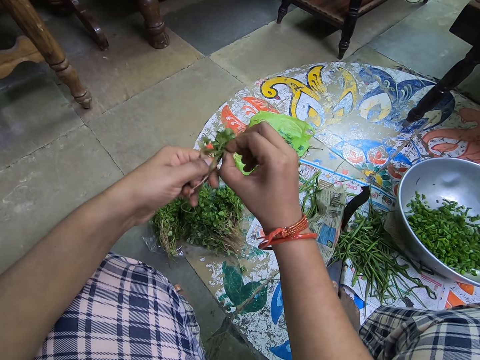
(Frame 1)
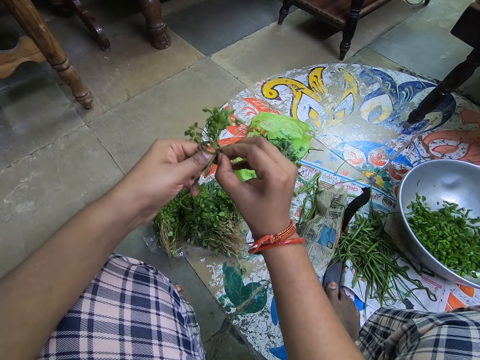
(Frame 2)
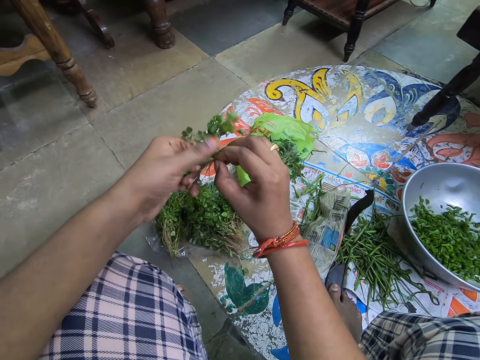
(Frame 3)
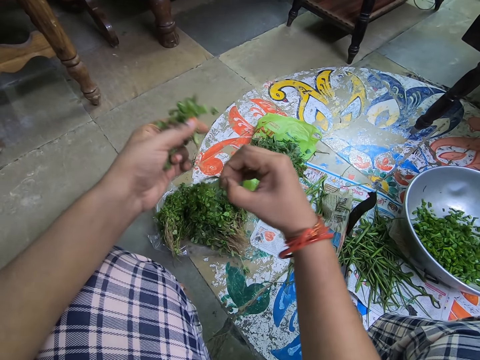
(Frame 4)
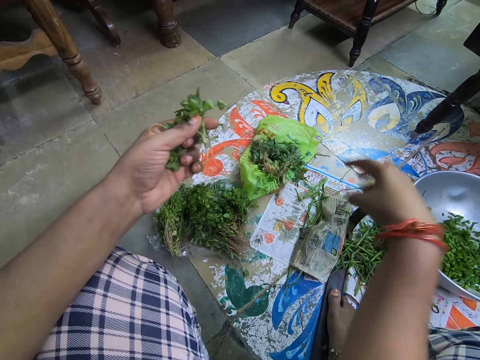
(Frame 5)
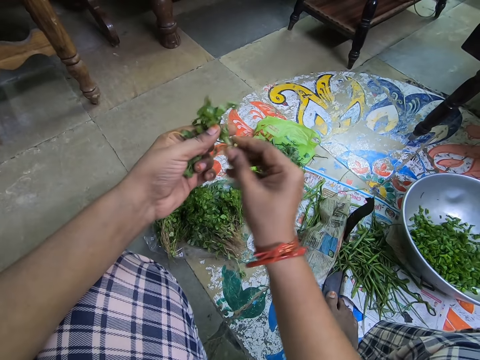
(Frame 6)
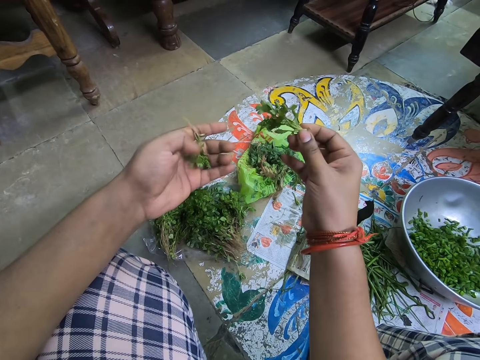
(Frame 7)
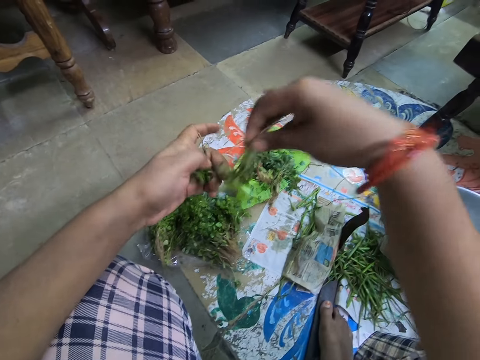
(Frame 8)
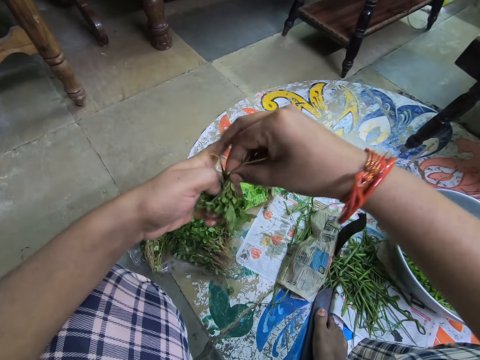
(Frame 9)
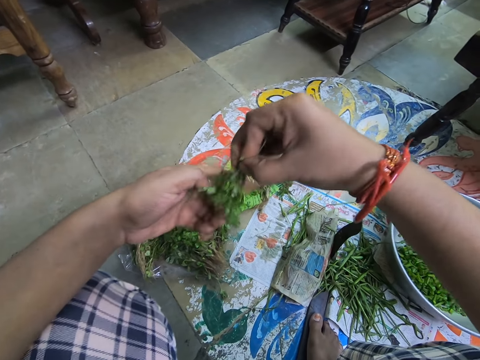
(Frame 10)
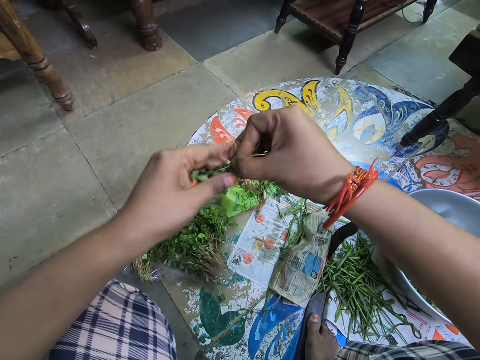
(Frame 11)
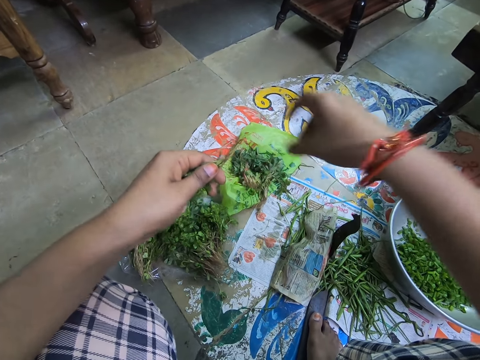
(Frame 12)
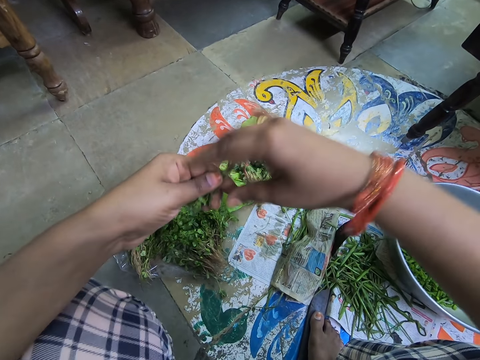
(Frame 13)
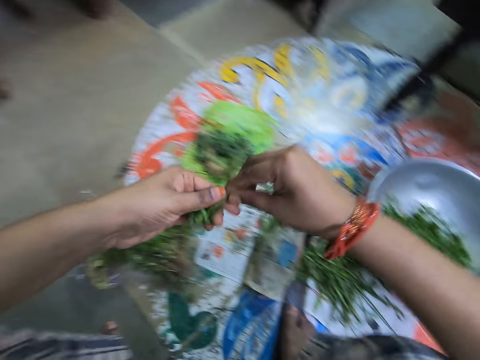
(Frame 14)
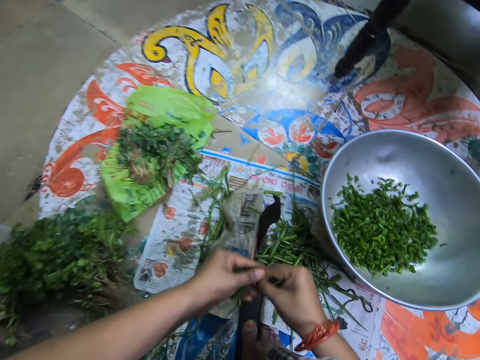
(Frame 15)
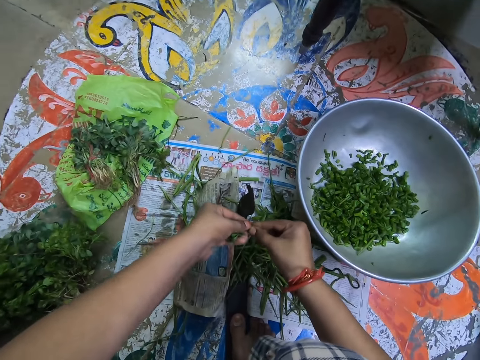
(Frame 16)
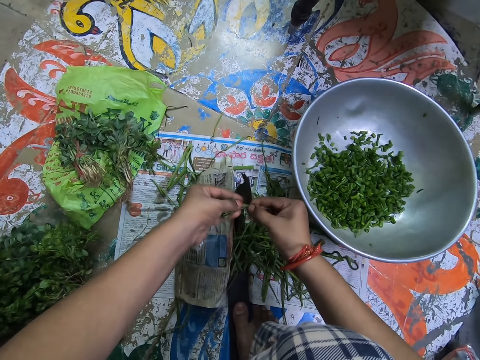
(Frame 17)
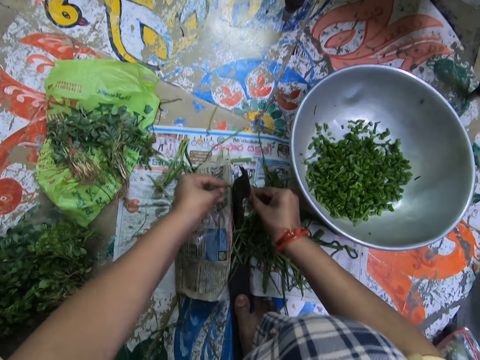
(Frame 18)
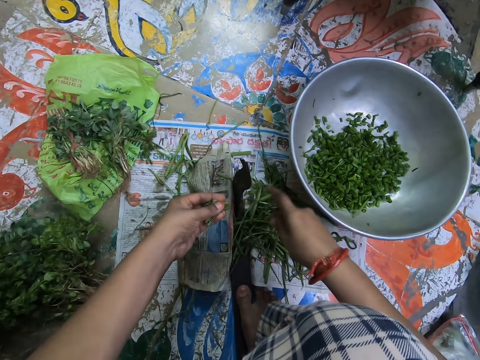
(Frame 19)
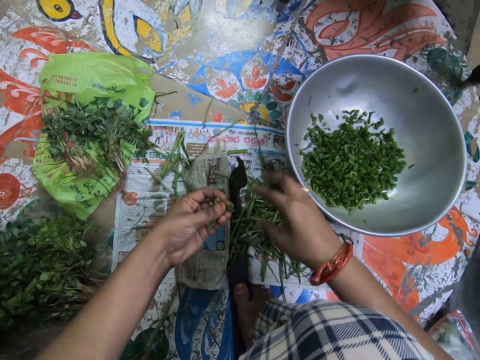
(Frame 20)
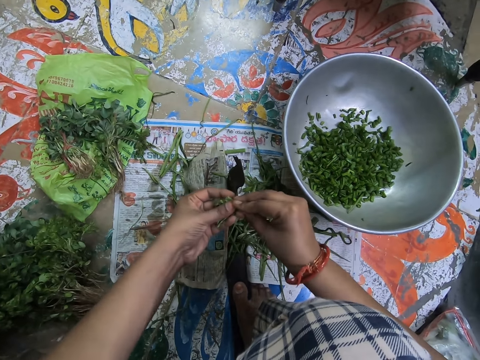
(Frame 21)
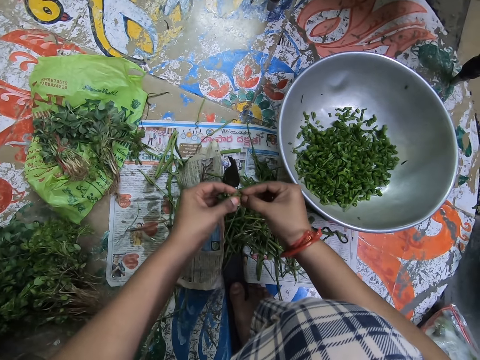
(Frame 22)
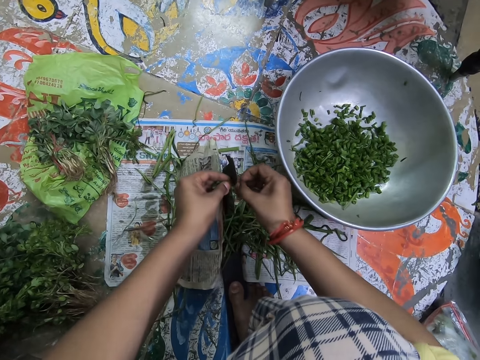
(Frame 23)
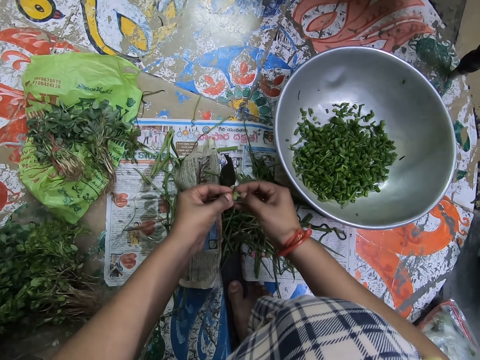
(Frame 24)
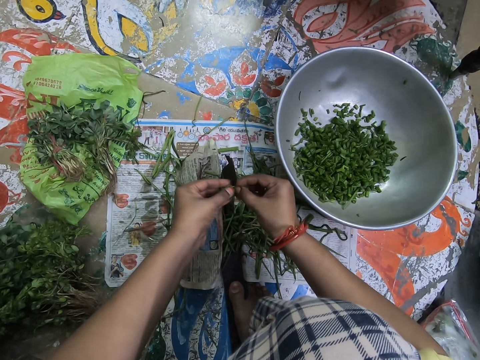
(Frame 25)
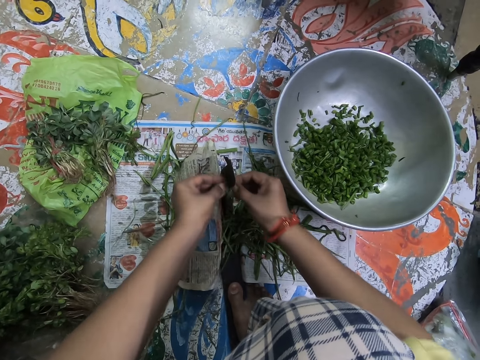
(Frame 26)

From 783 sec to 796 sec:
The camera wearer drops the string. They turn the vegetables. They cut the vegetables into a bowl. They drop the vegetable stems. They cut the vegetables.

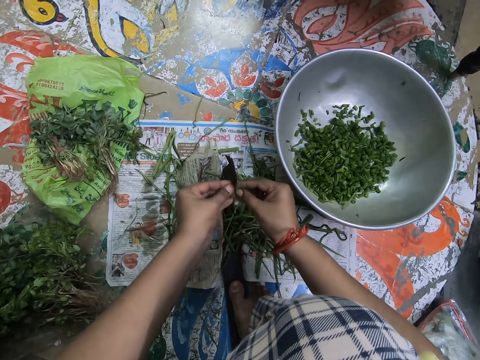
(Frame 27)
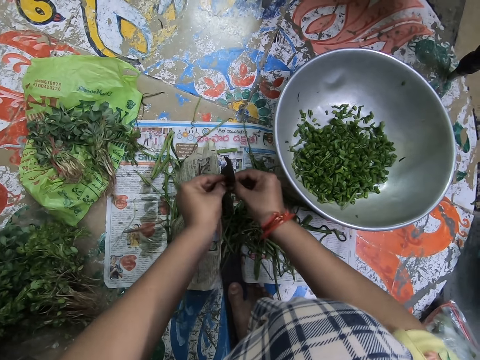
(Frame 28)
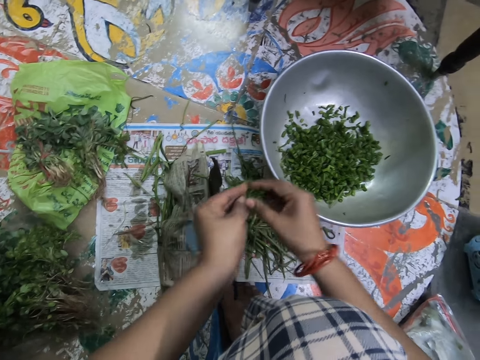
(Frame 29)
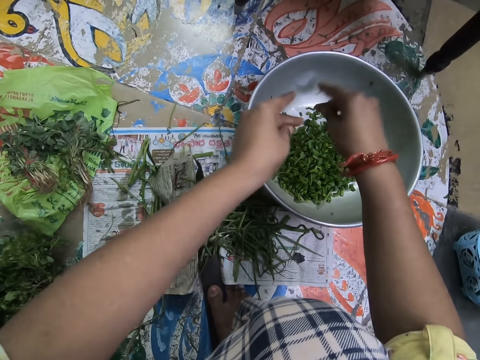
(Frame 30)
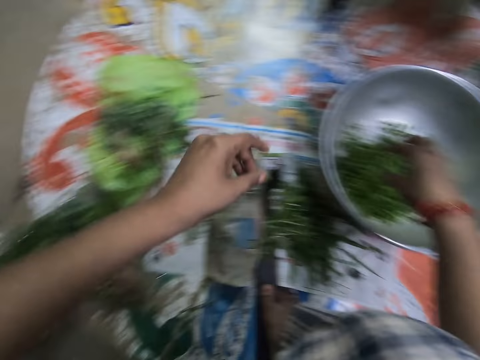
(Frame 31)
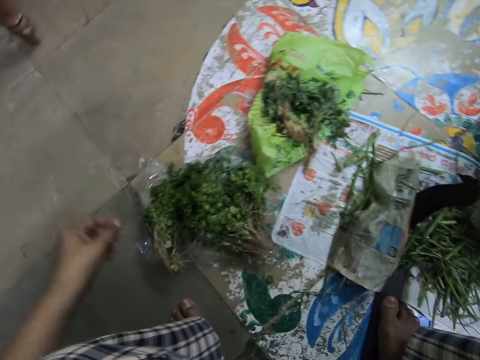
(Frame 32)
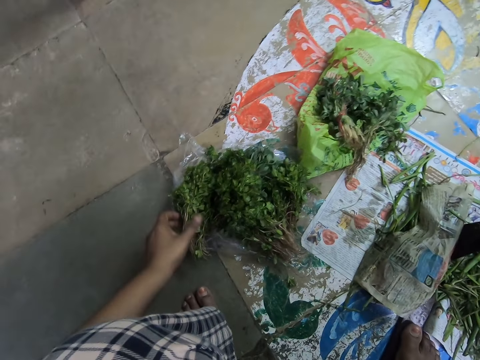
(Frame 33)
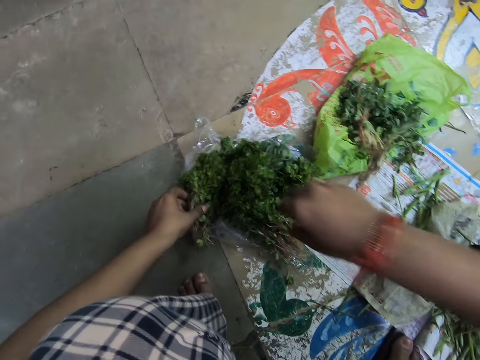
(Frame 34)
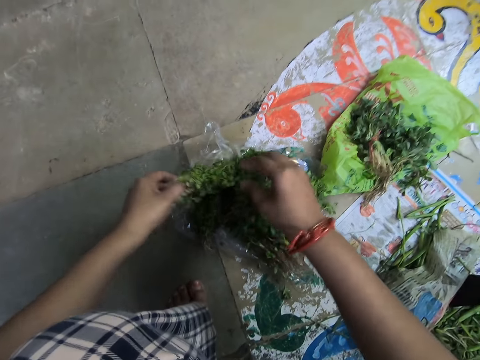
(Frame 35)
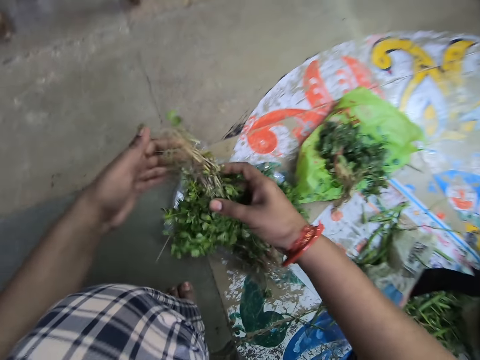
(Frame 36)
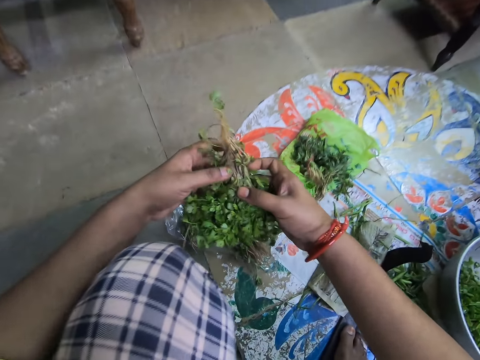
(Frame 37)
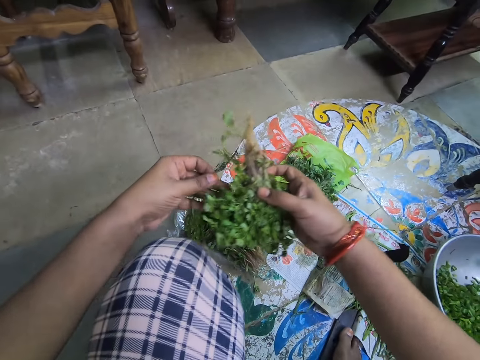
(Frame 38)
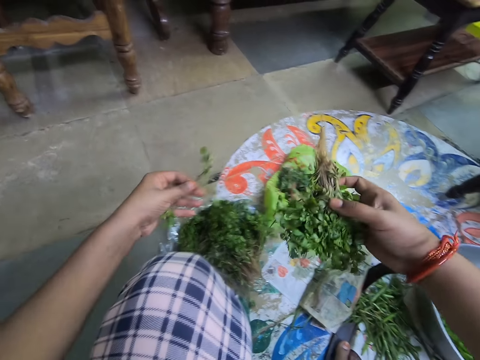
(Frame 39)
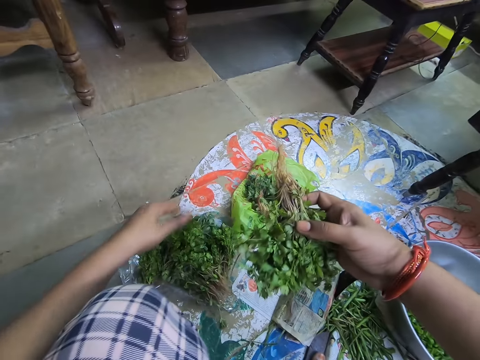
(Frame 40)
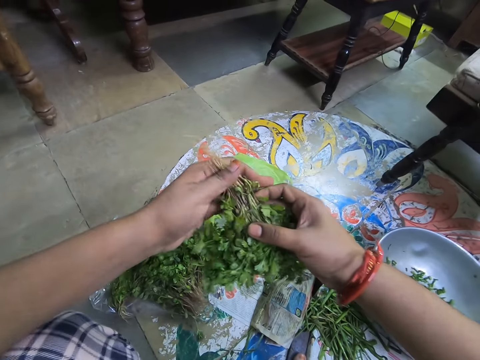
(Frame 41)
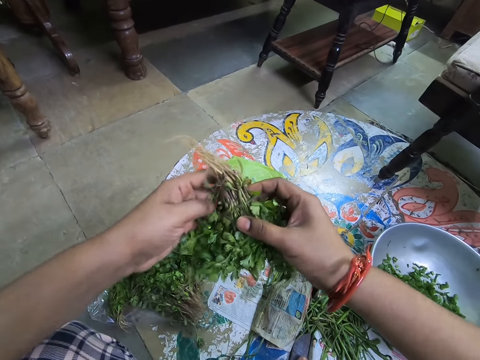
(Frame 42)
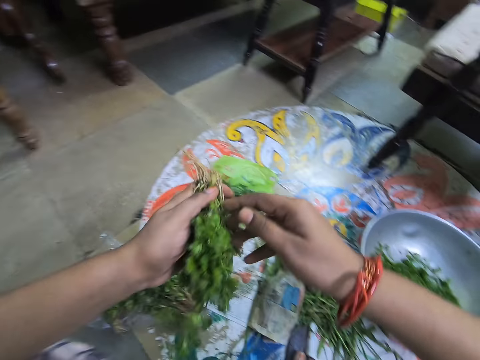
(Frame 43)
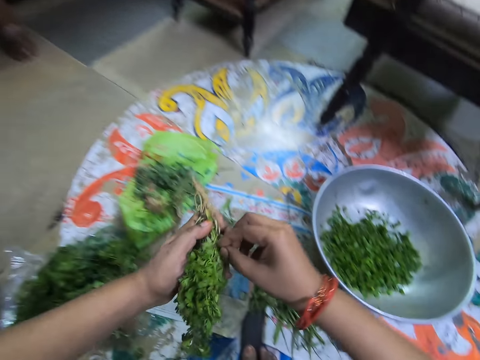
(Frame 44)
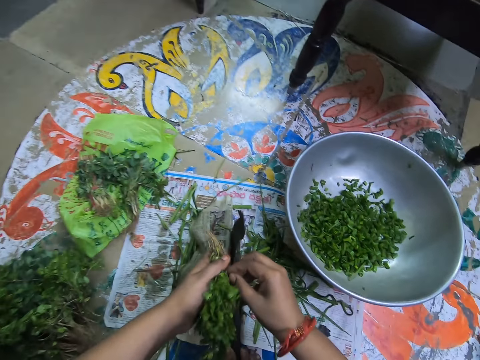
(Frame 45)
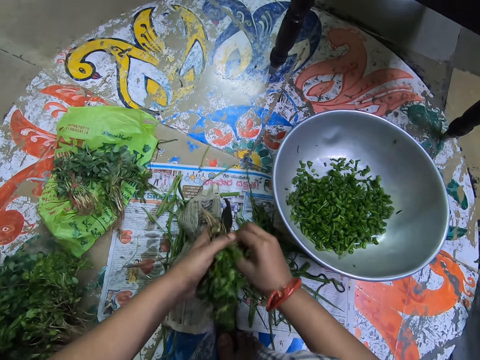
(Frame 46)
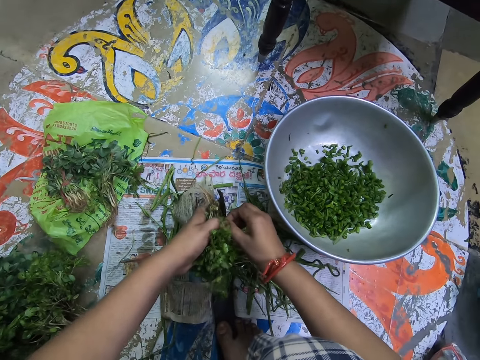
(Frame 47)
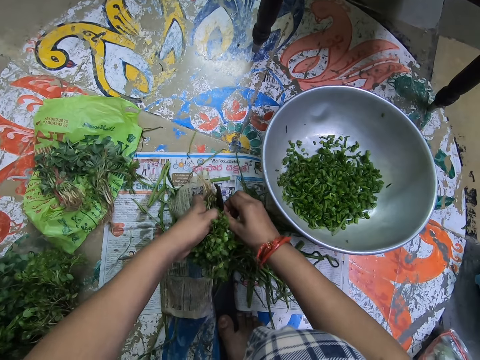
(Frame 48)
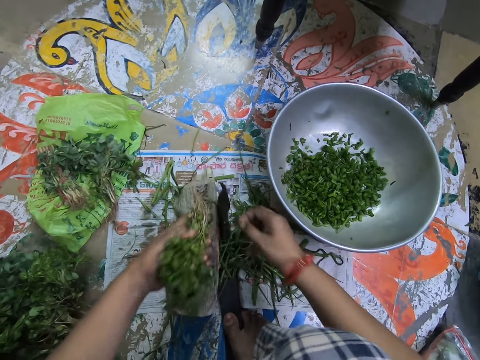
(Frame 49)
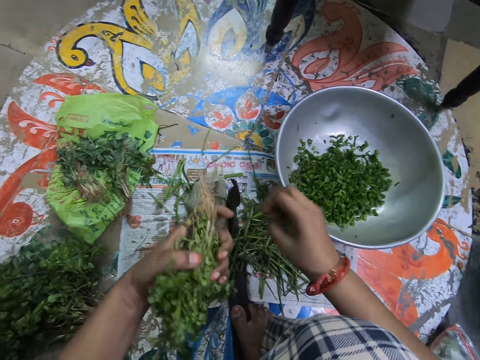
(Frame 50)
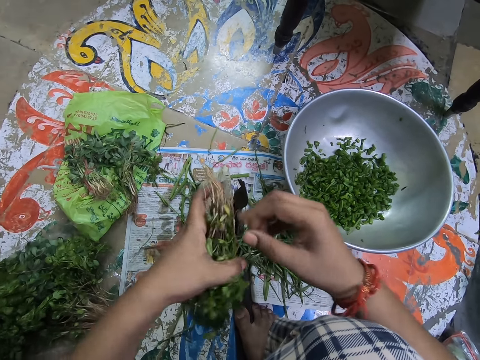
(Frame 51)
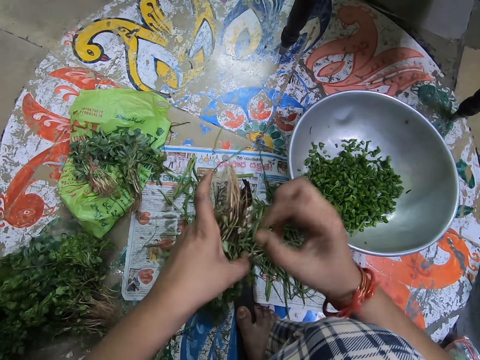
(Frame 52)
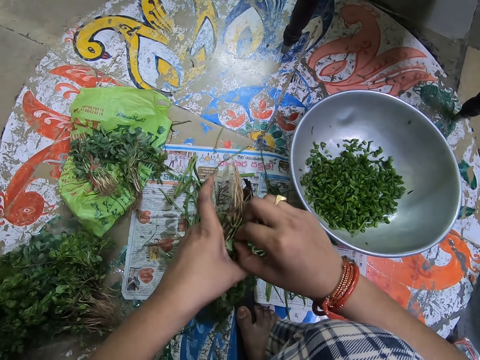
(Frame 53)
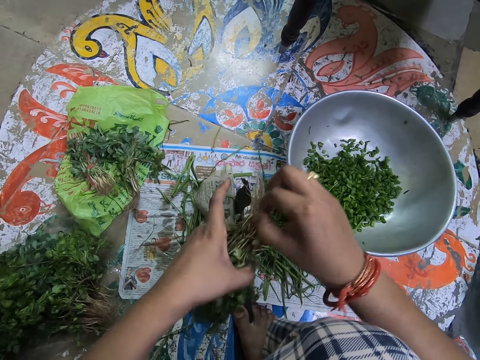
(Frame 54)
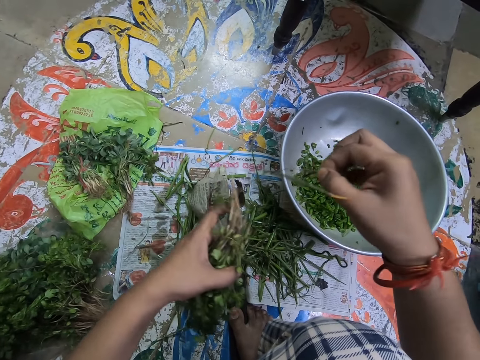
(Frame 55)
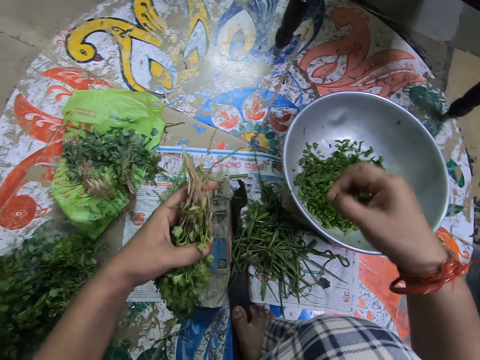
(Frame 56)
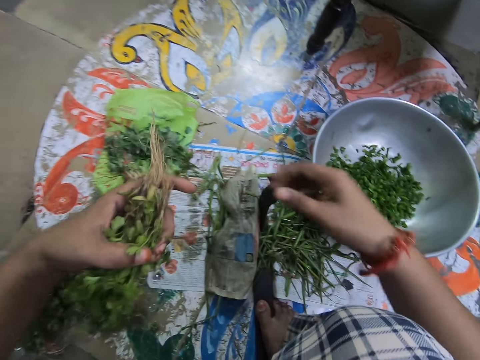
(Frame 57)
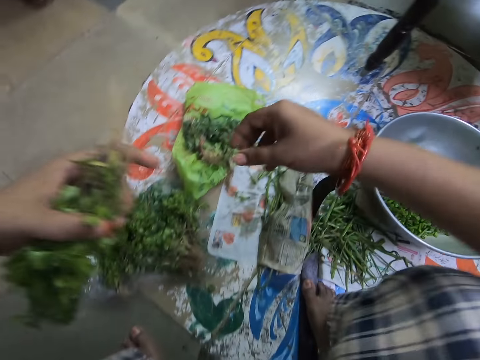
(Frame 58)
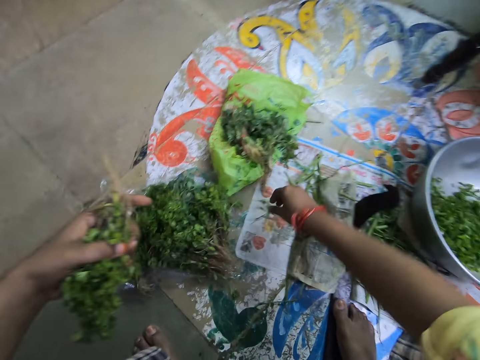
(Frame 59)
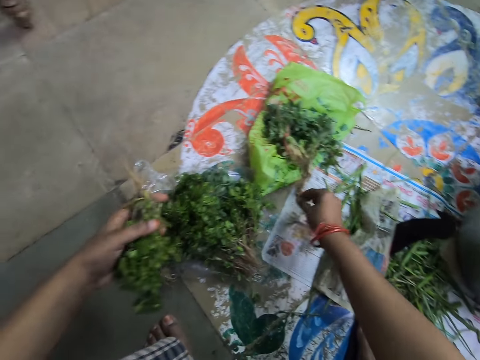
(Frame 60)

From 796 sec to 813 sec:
The camera wearer drops the vegetables in a basin. They pick up the vegetables. They hold the vegetables with the left hand. They drop the vegetables. They turn the vegetables. They cut the vegetable. They cut the string. They drop the string. They arrange the vegetables in their hands. They remove the string from the vegetables. They drop the string. They pick up the vegetable.
